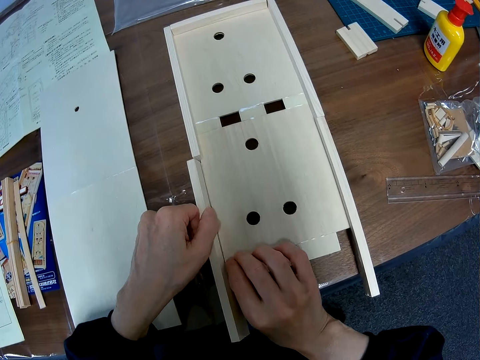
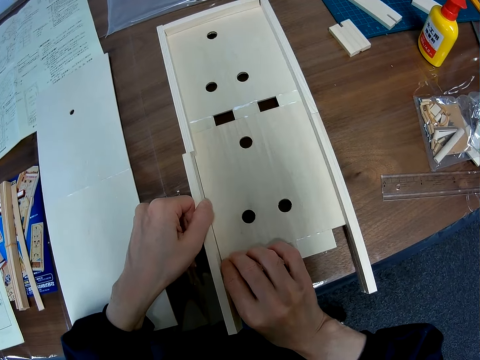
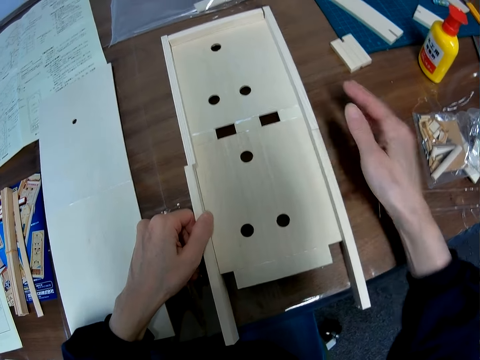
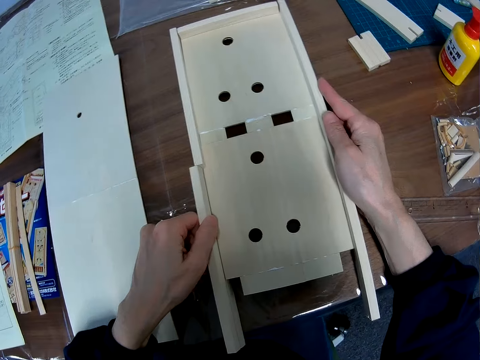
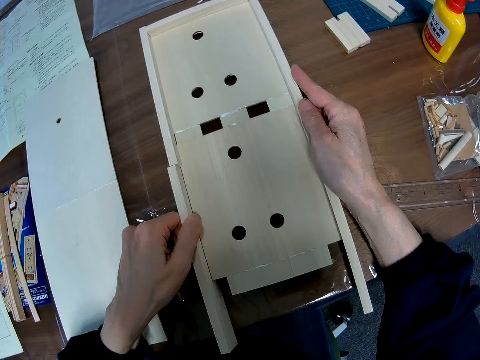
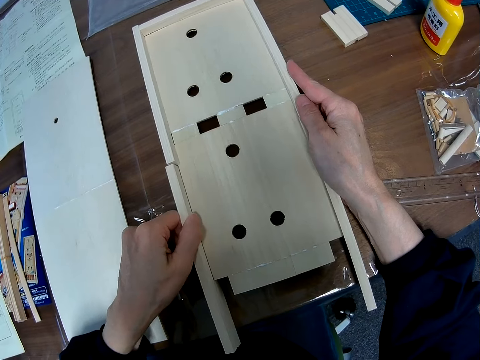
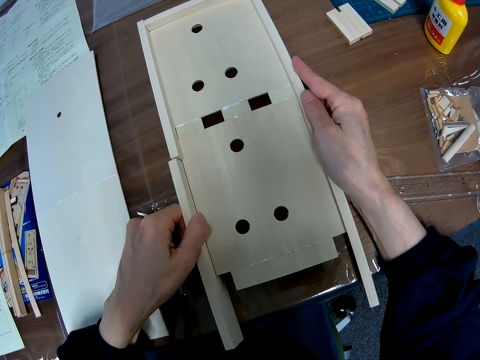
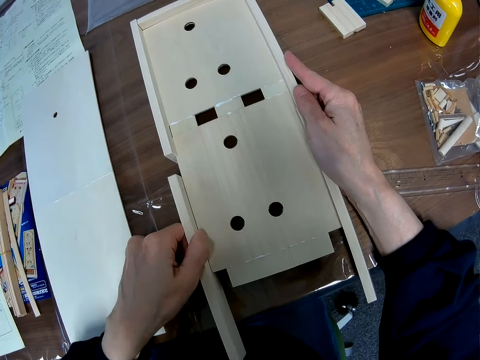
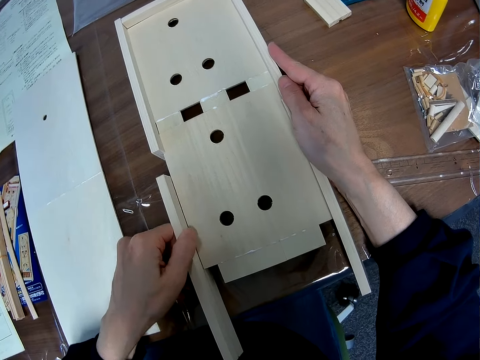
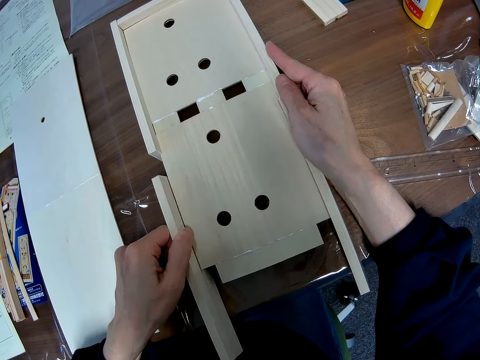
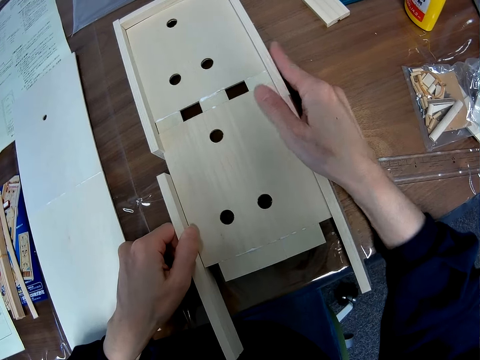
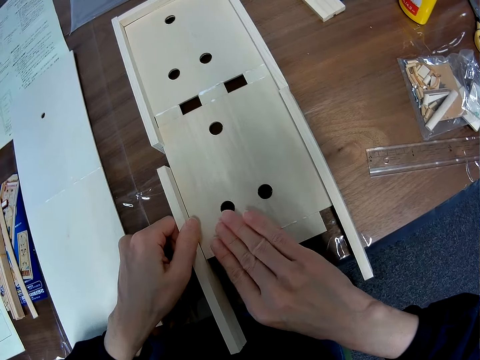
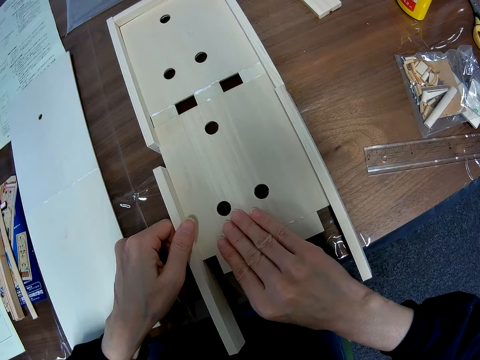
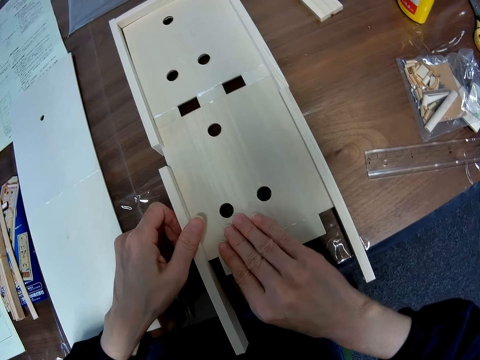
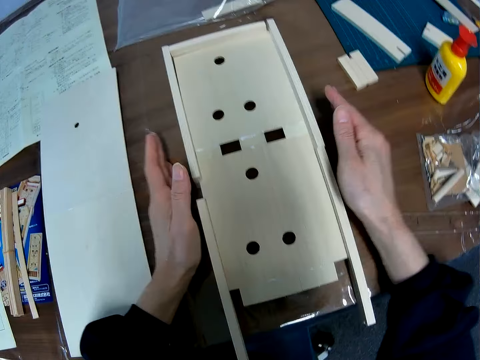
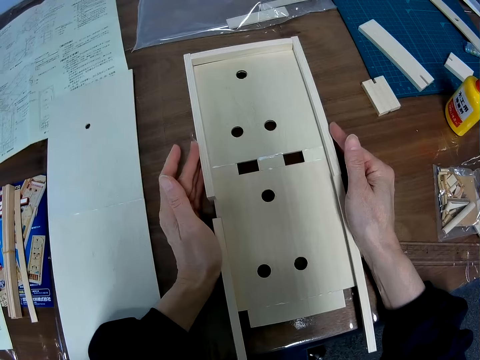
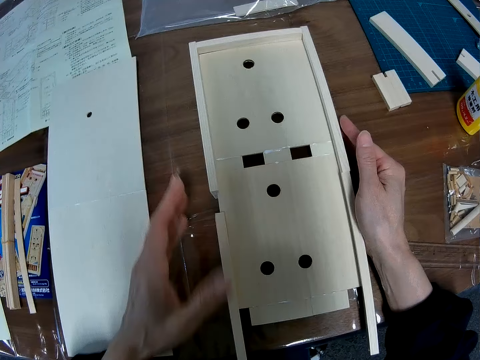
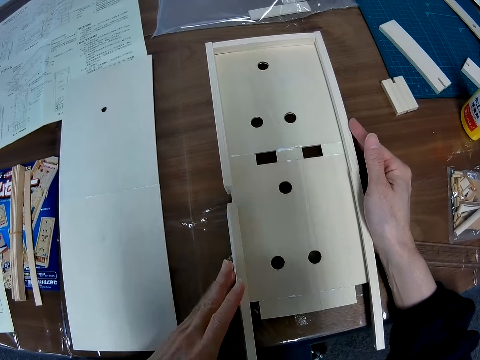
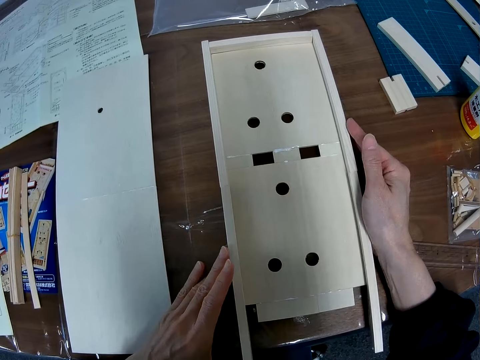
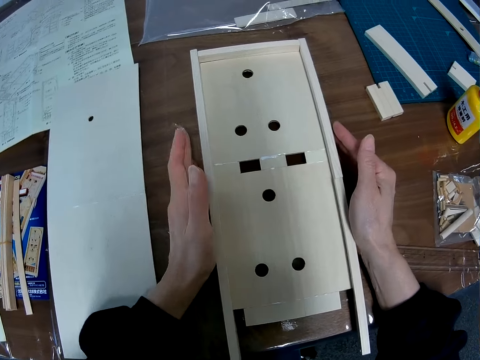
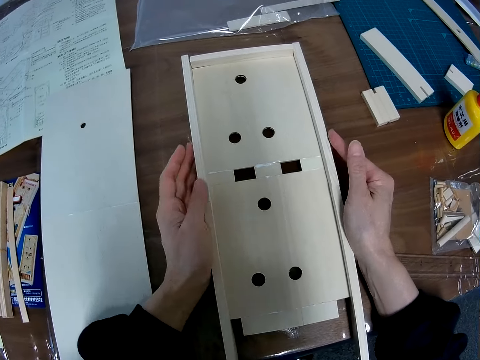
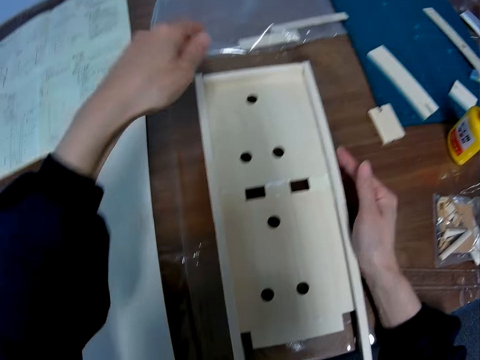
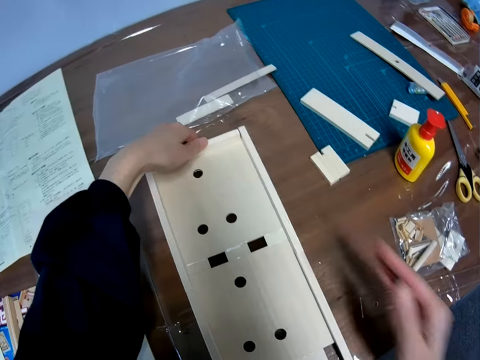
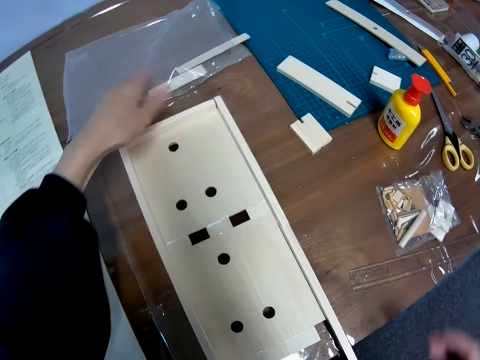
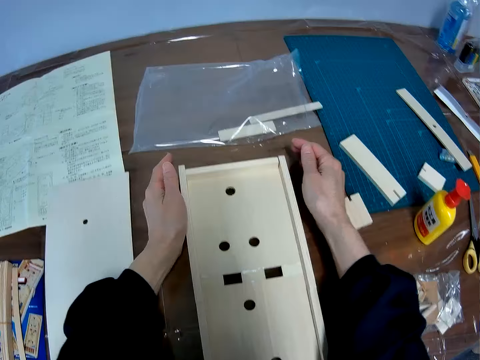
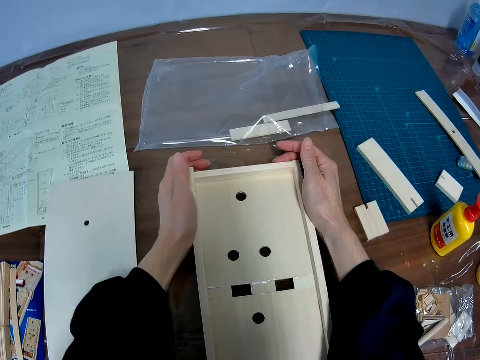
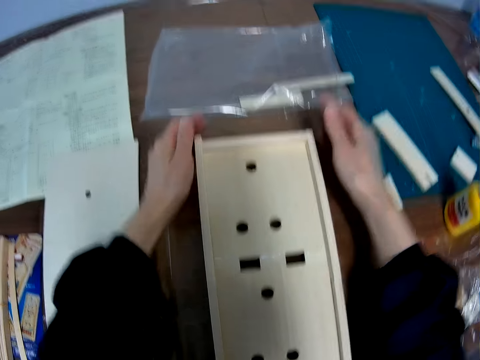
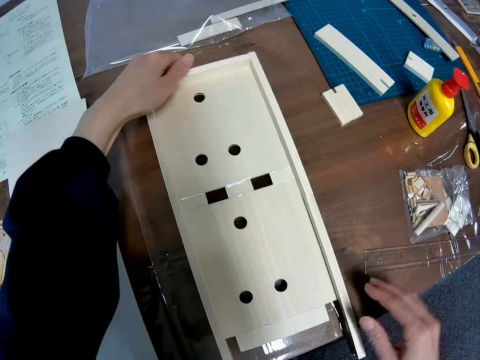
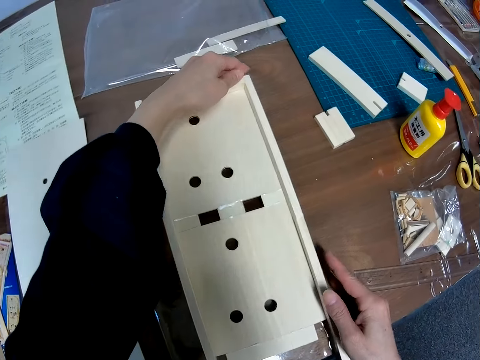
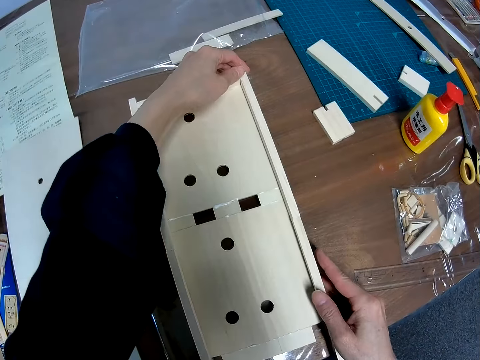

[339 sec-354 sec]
The camera wearer touches the model with his hands. He pushes the small board woods in place with his hands.

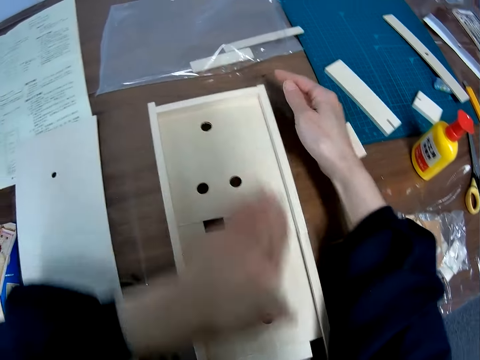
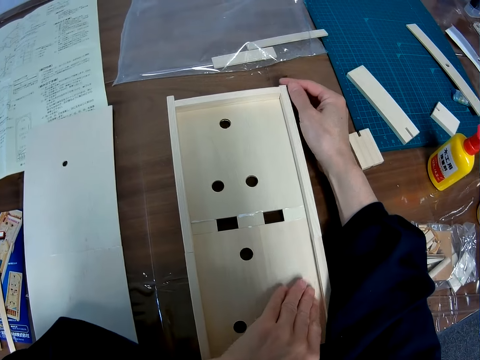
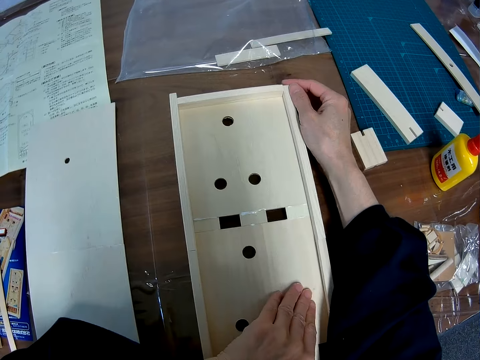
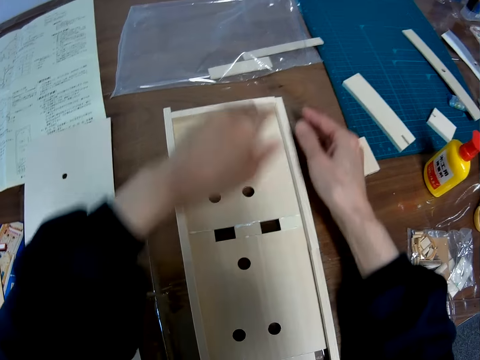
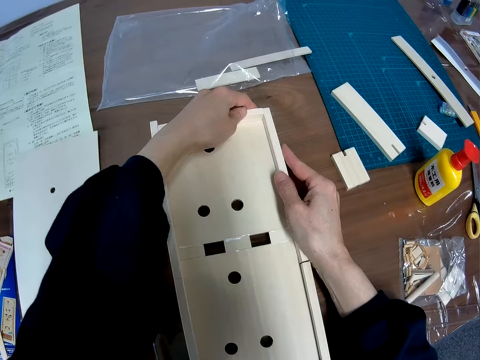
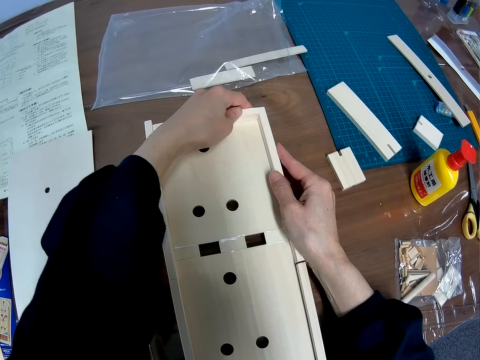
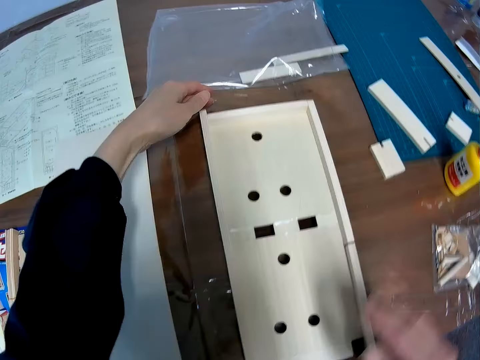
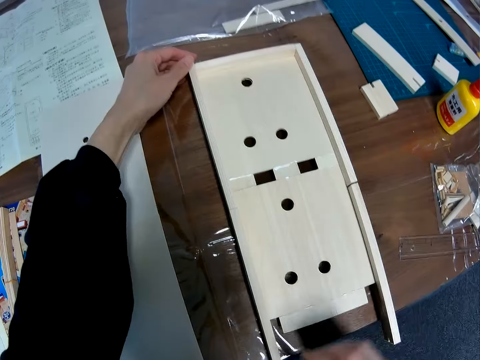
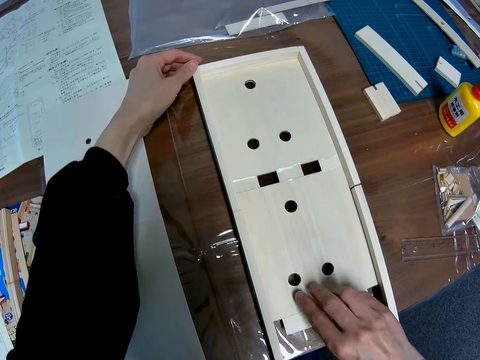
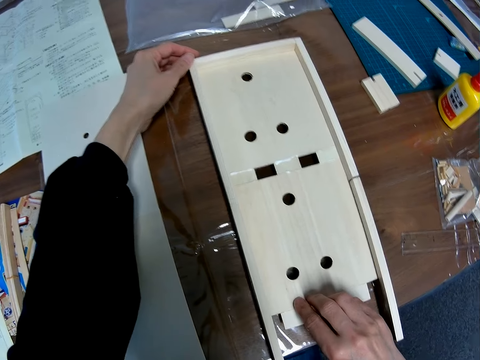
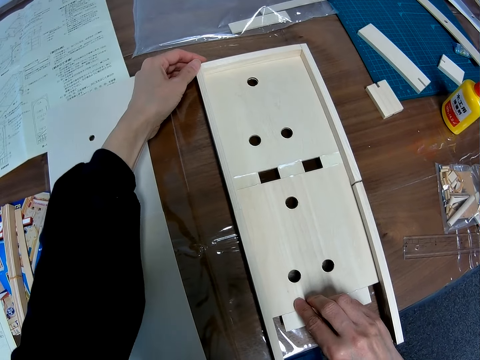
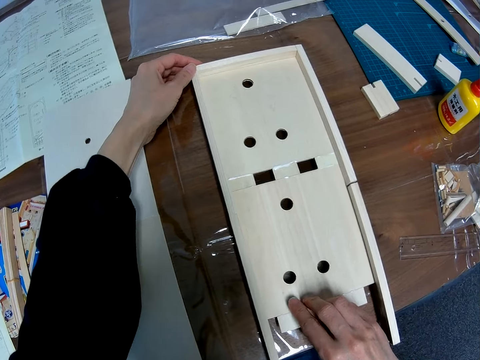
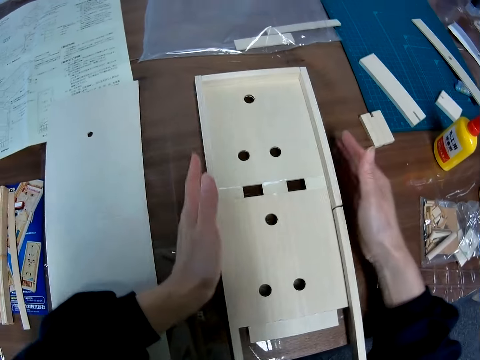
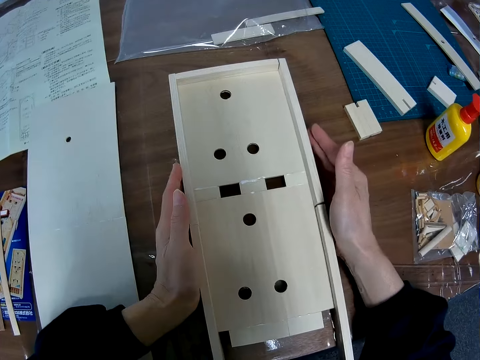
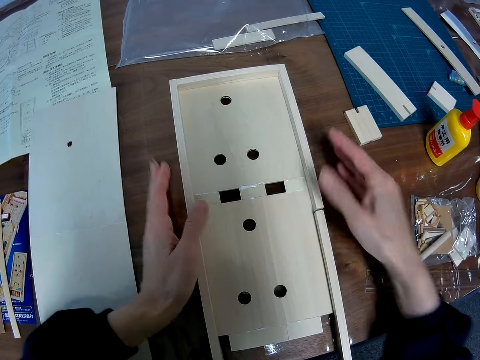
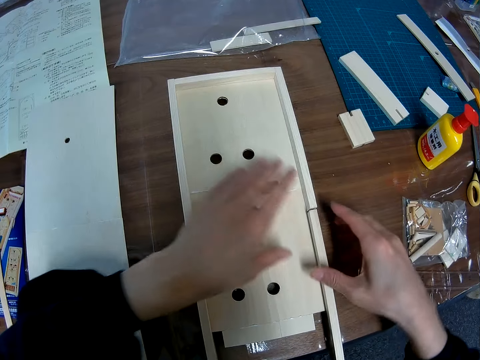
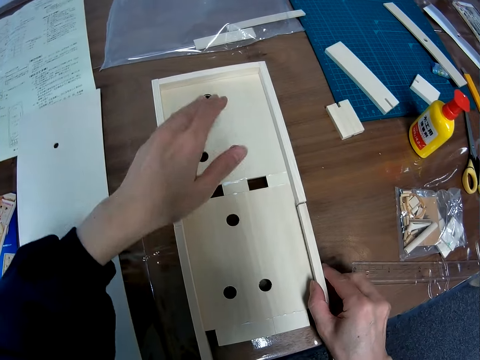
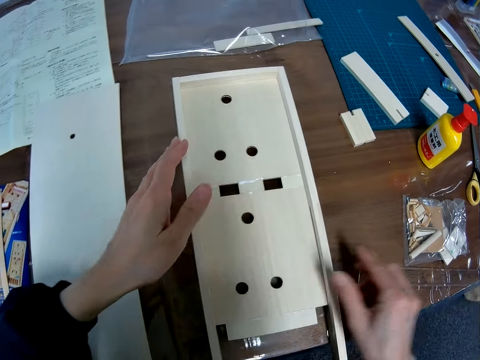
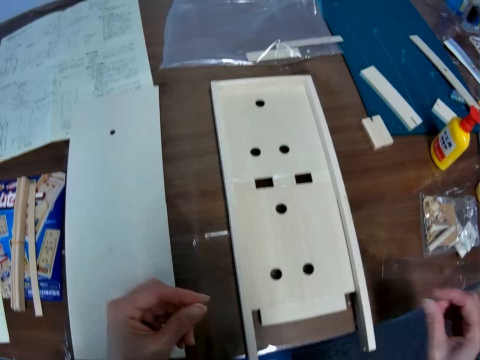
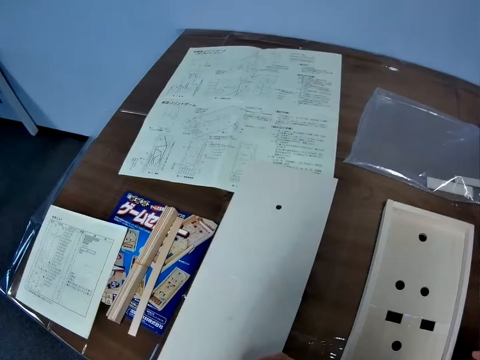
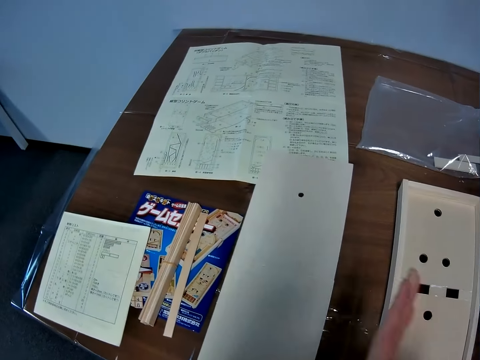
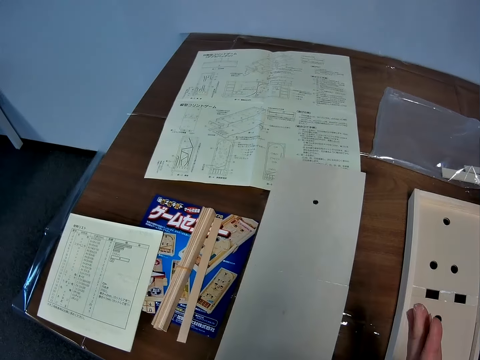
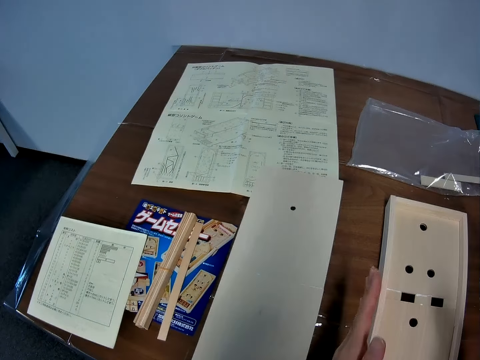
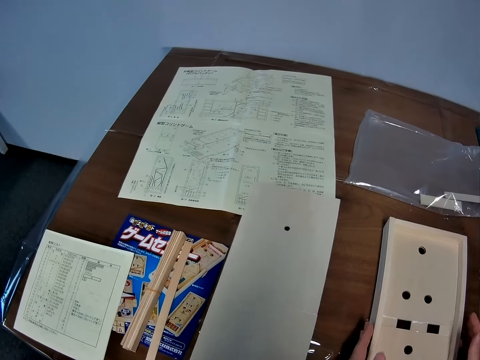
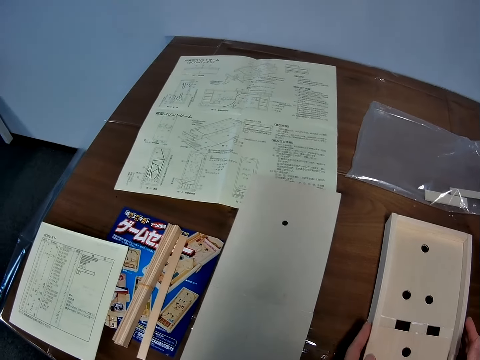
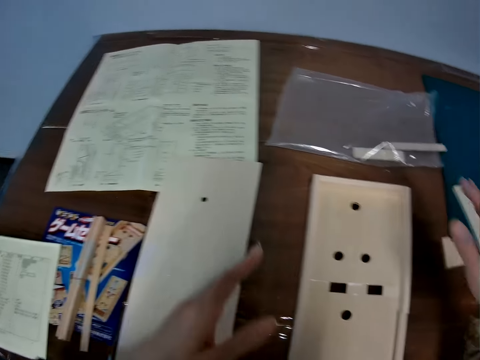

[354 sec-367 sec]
The camera wearer looks at the blueprint again. He rubs his hands together. He touches the whole craft wood with his hands.
